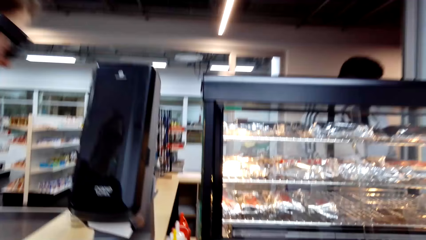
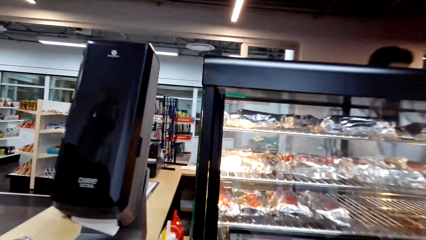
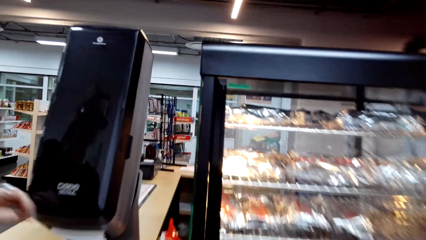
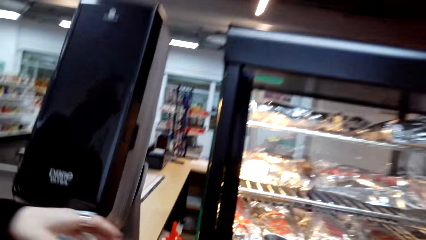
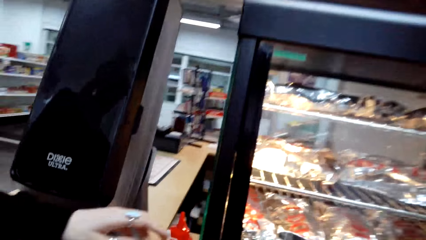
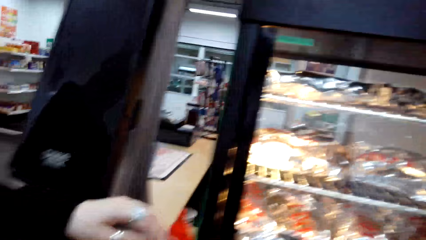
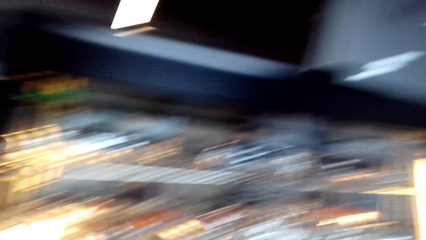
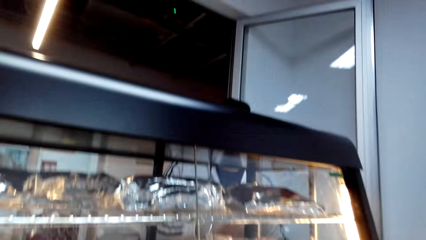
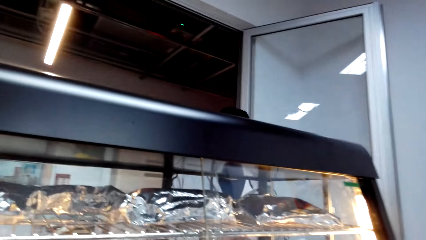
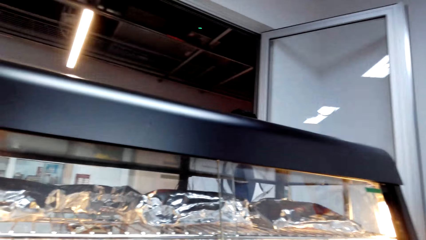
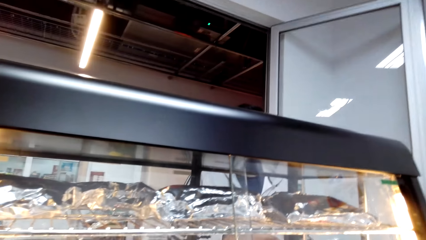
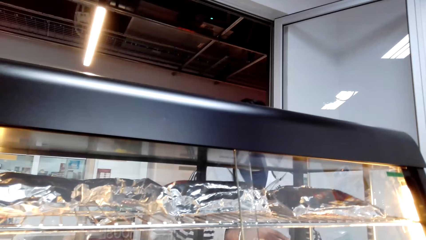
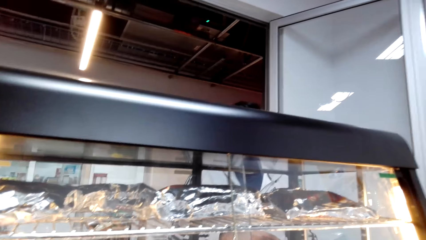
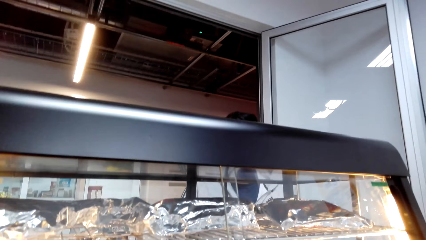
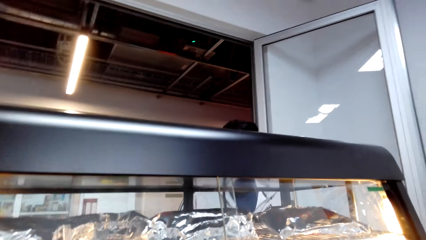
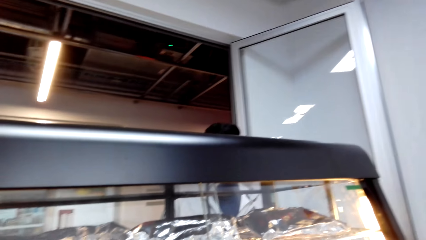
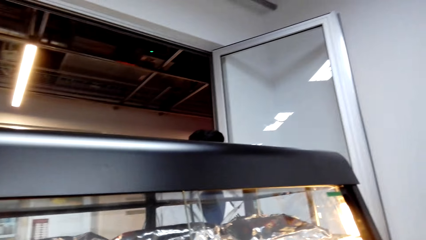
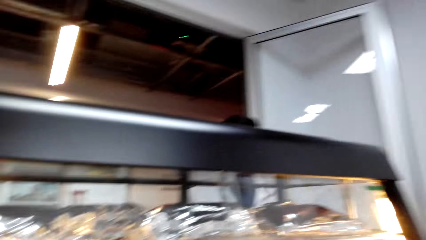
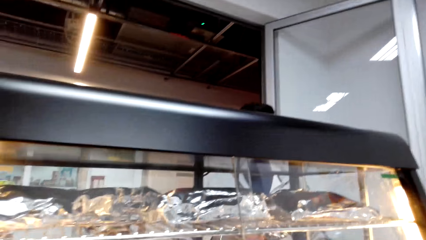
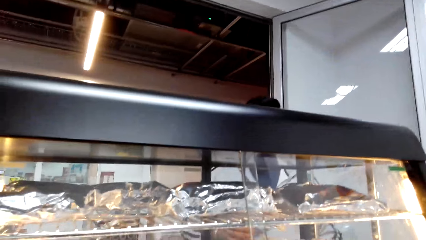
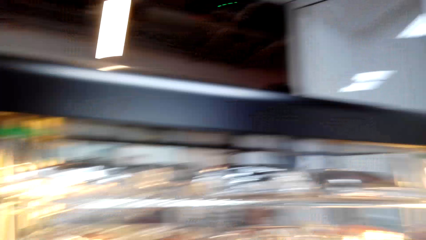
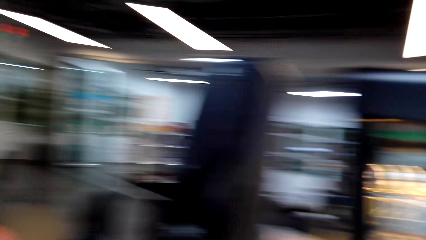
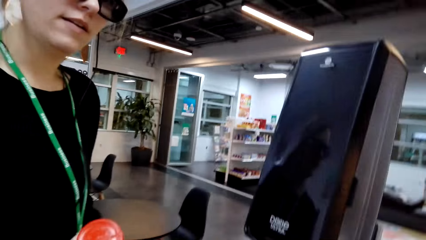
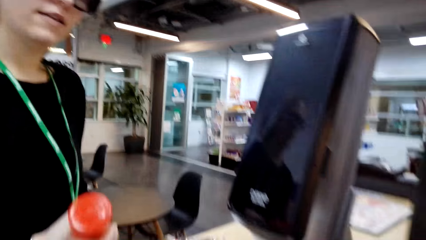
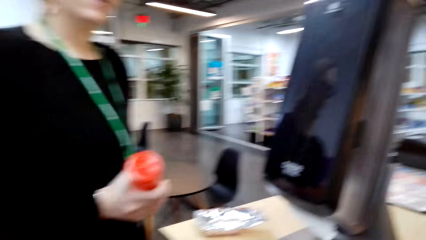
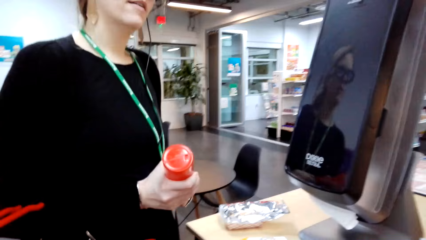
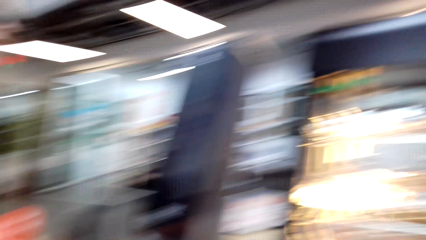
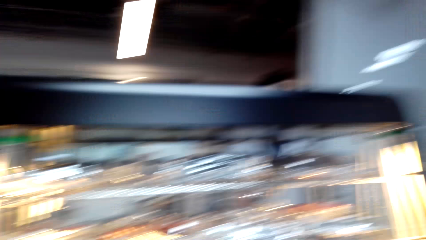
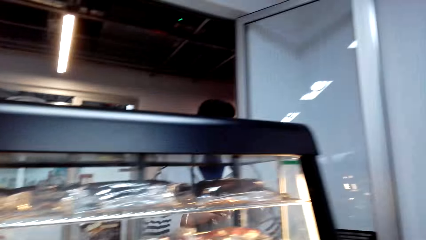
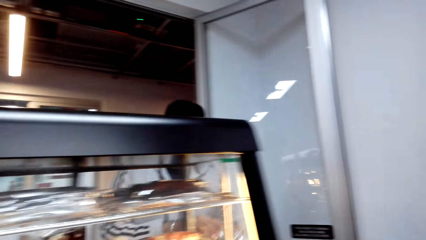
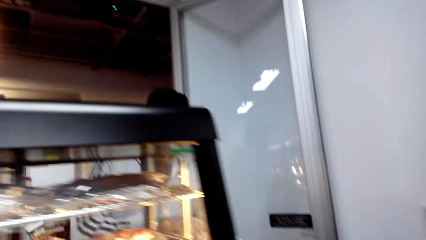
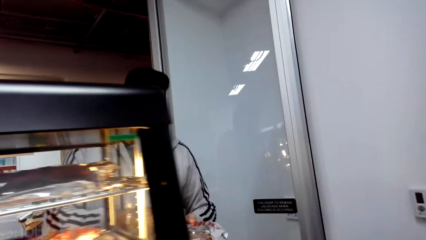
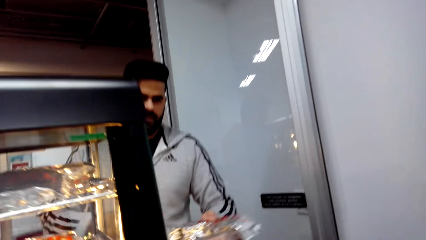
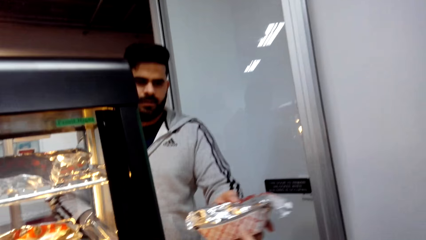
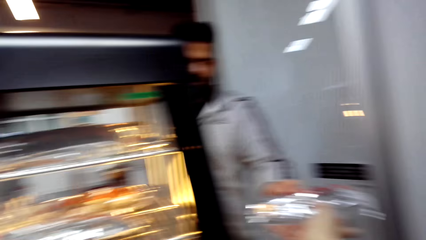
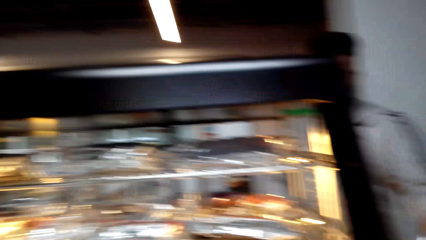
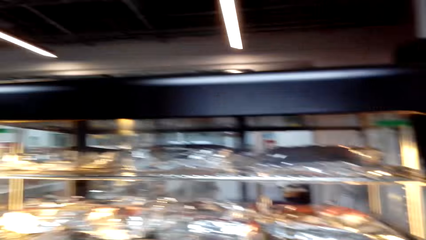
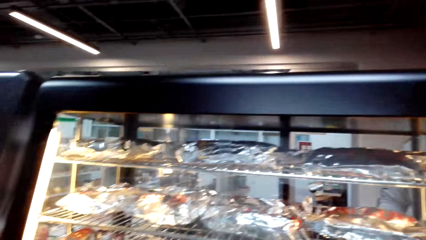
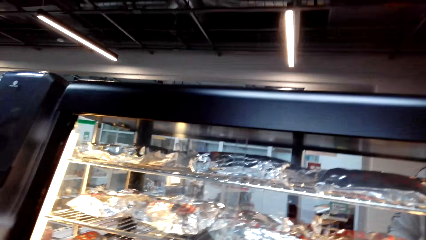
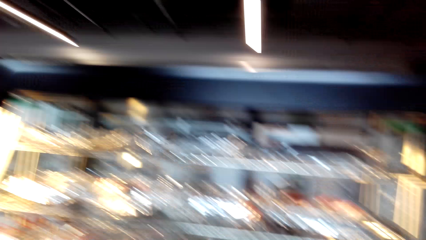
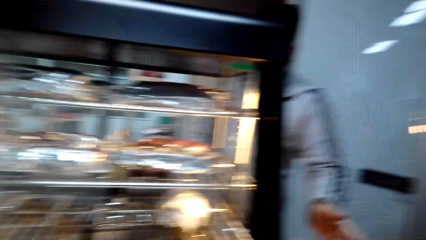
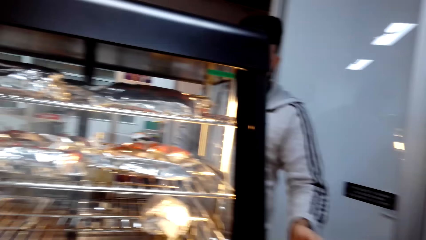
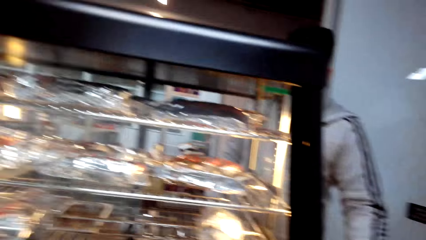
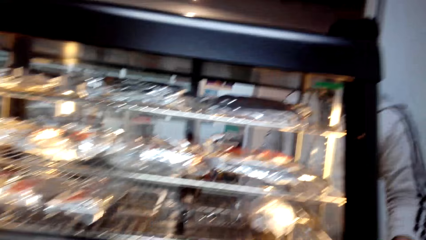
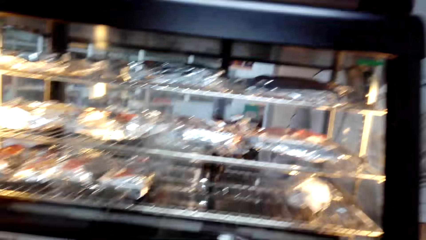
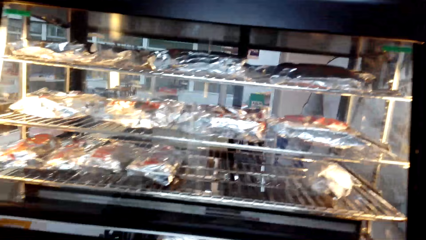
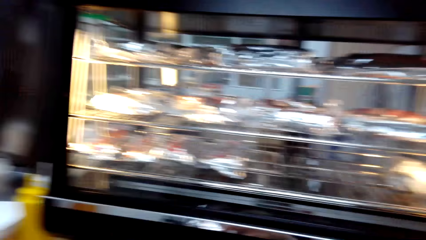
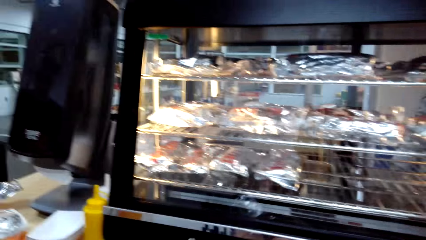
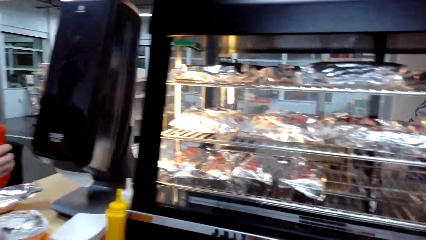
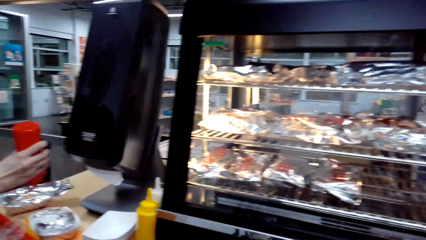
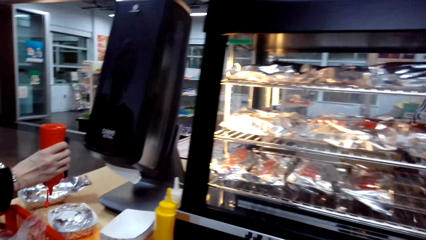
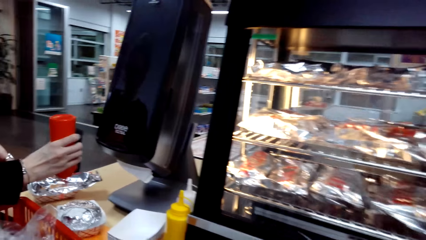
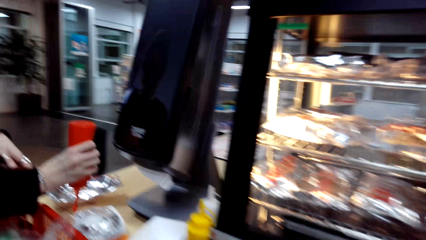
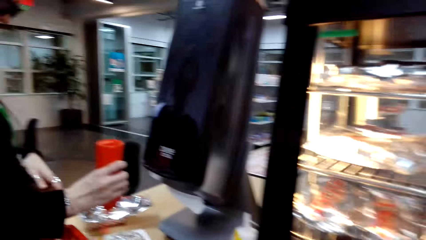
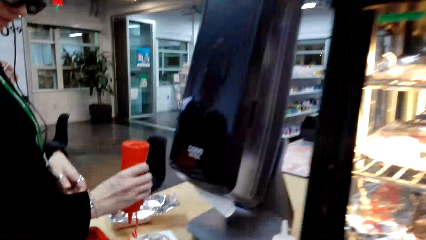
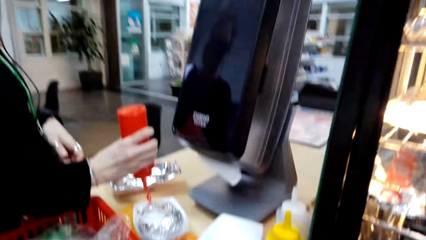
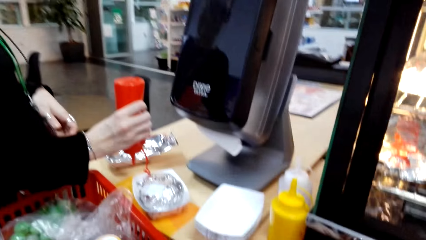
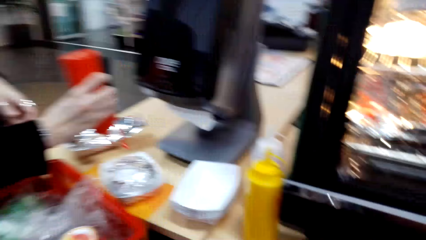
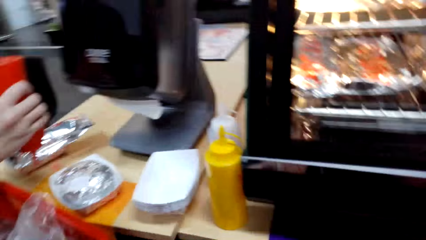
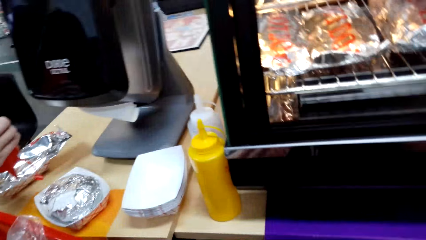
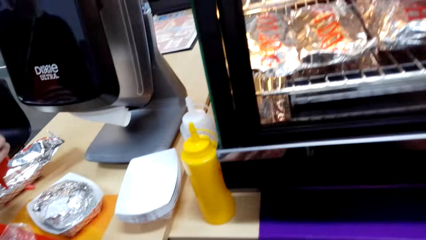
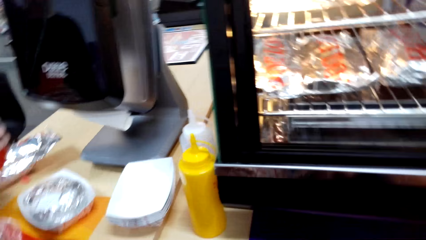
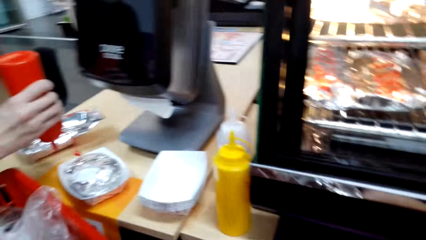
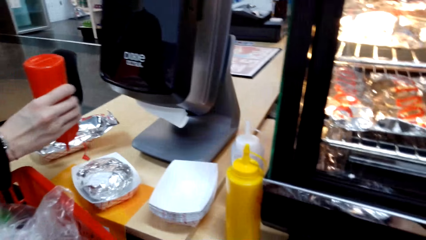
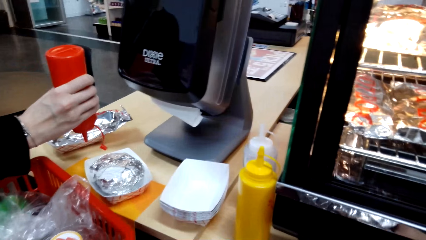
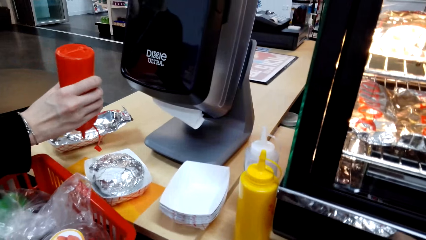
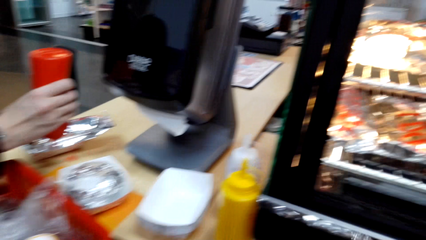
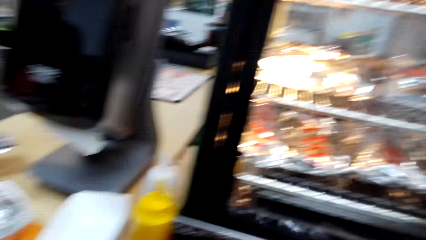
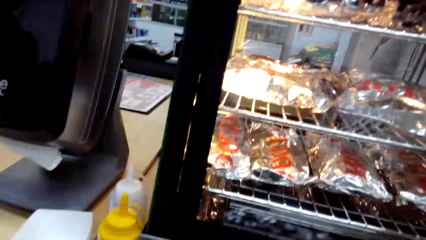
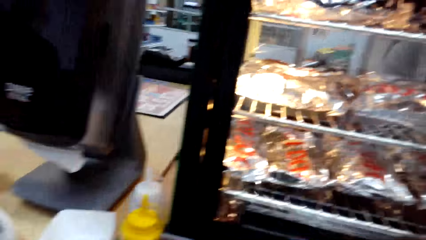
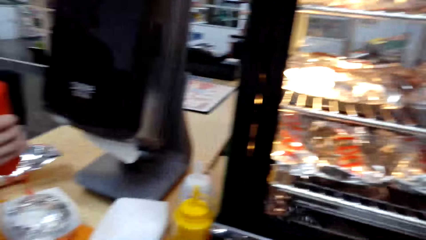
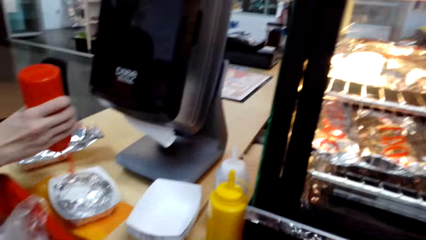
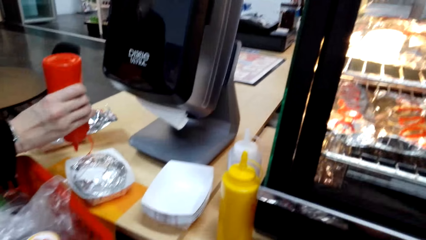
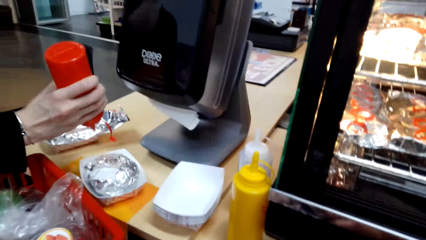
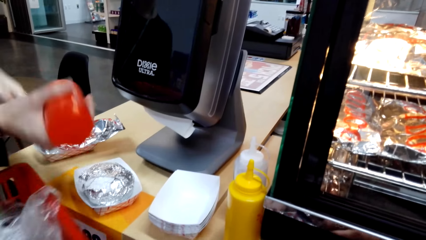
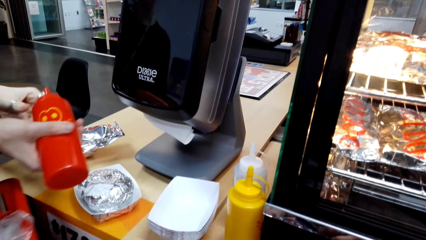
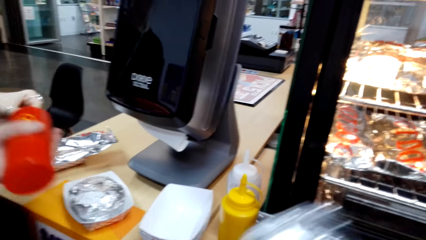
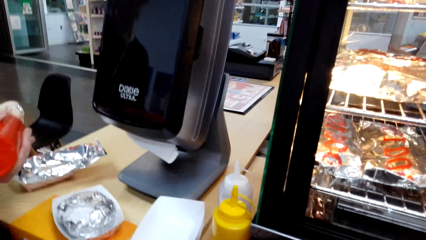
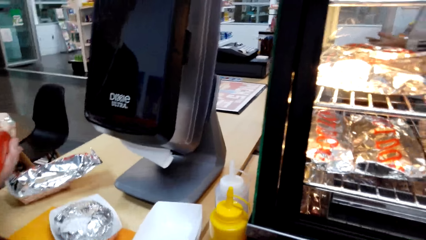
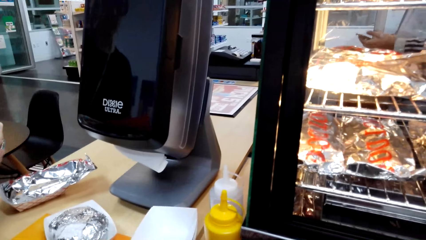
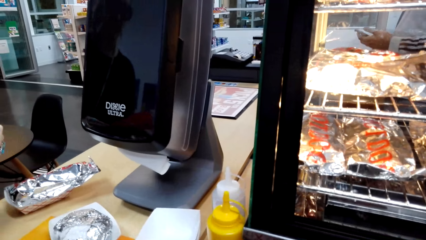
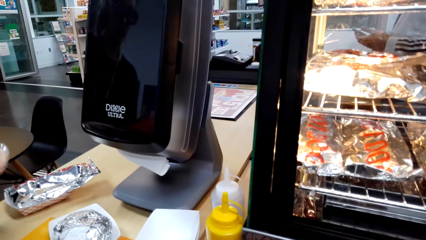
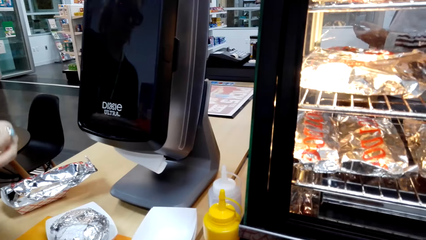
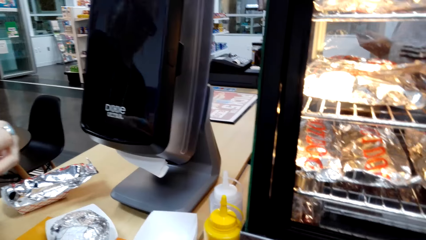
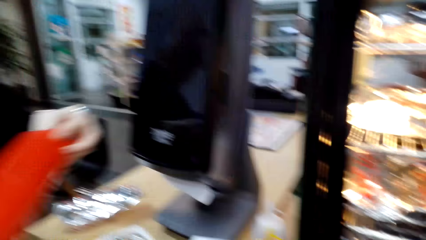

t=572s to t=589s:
The camera wearer looks around. A man interacts with the camera wearer. The camera wearer takes a hot dog from the man. A lady spreads spices on the food. The camera wearer walks. The lady closes the bottle.
